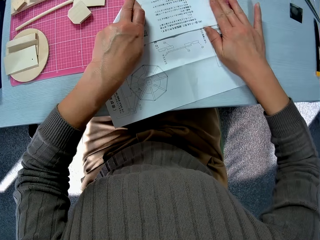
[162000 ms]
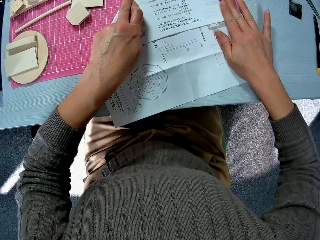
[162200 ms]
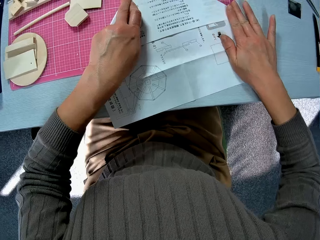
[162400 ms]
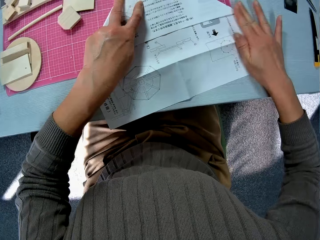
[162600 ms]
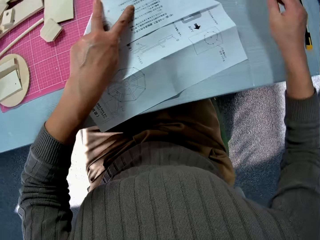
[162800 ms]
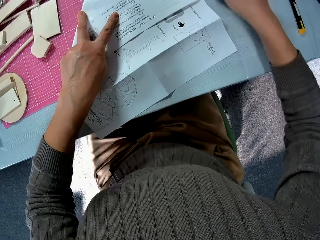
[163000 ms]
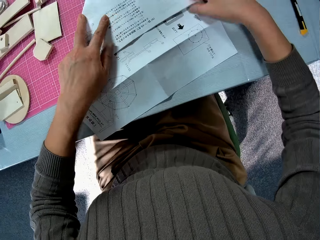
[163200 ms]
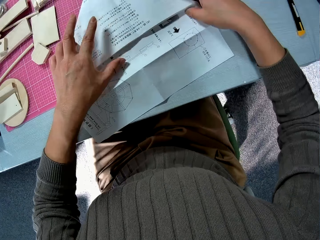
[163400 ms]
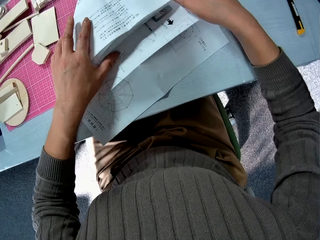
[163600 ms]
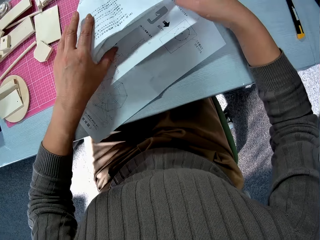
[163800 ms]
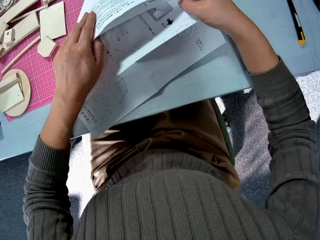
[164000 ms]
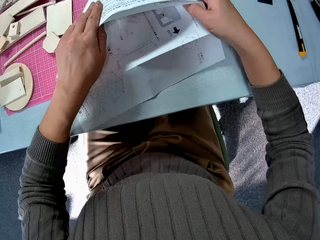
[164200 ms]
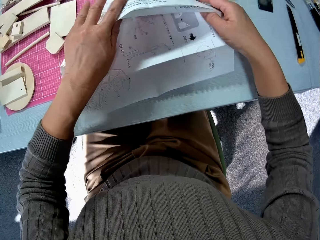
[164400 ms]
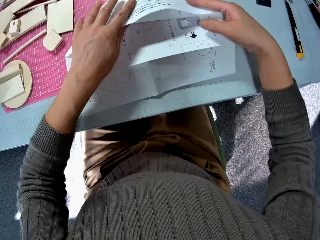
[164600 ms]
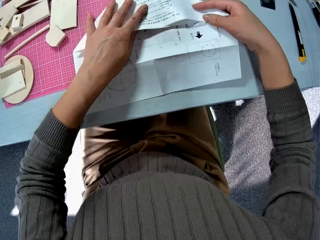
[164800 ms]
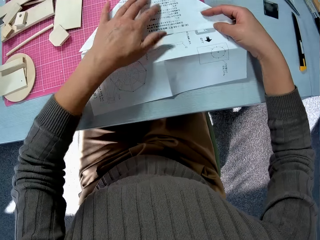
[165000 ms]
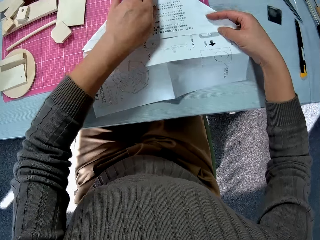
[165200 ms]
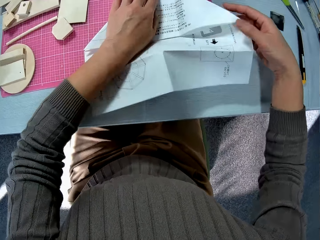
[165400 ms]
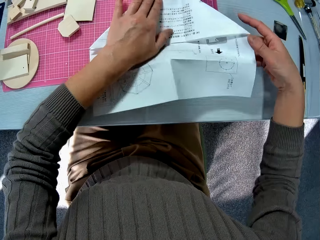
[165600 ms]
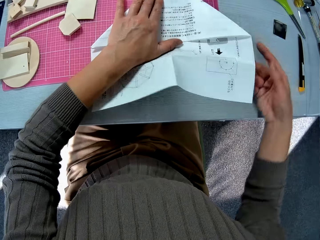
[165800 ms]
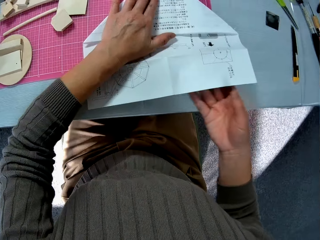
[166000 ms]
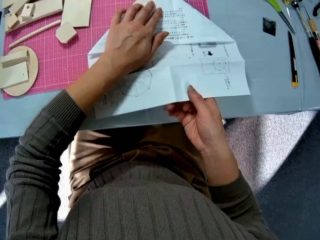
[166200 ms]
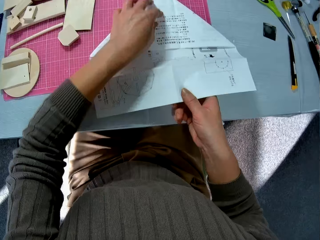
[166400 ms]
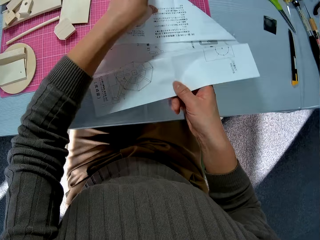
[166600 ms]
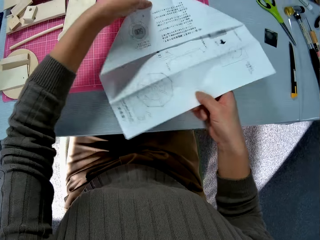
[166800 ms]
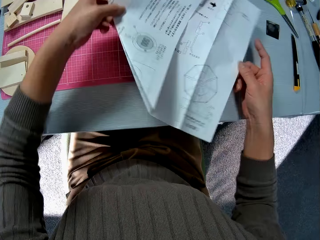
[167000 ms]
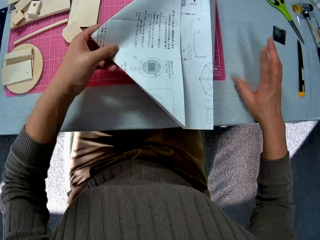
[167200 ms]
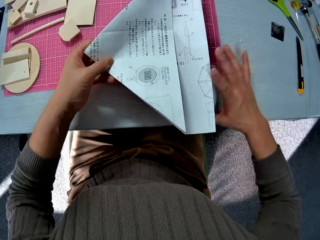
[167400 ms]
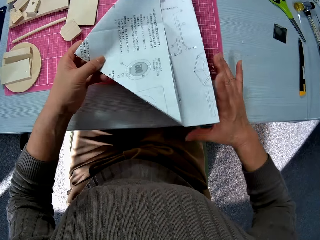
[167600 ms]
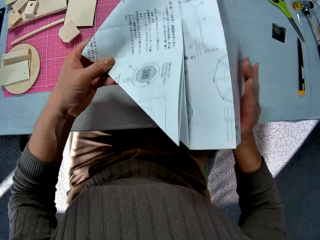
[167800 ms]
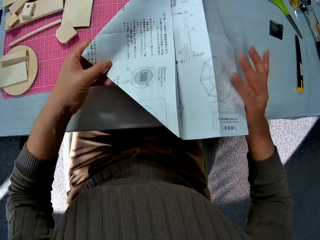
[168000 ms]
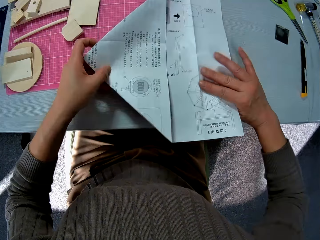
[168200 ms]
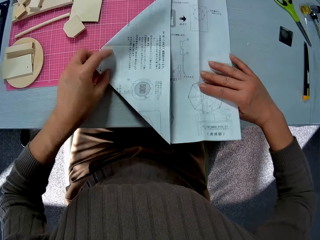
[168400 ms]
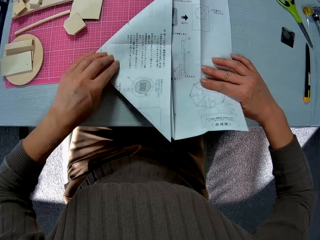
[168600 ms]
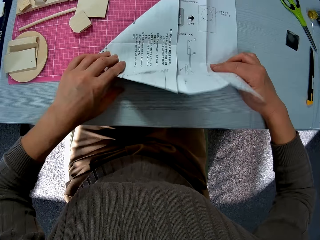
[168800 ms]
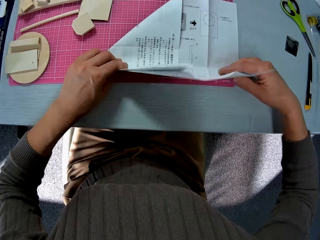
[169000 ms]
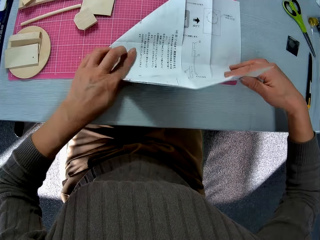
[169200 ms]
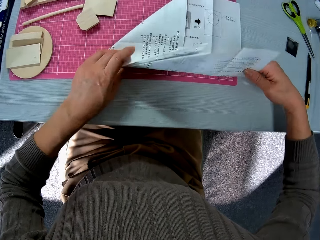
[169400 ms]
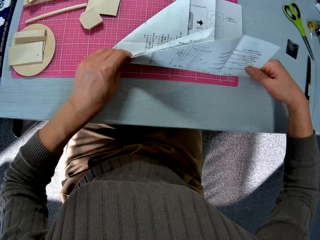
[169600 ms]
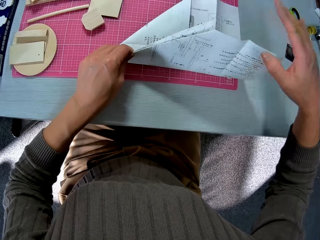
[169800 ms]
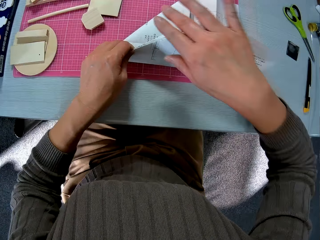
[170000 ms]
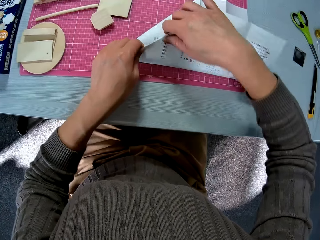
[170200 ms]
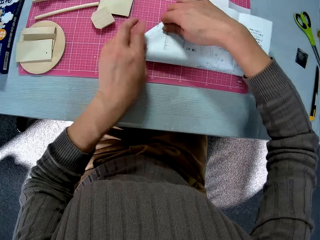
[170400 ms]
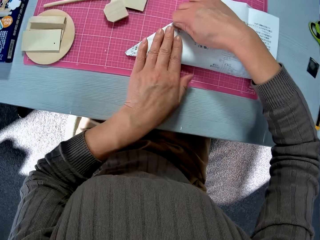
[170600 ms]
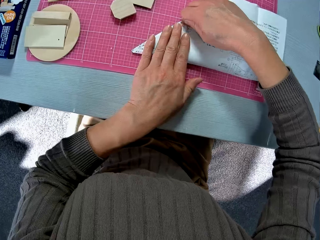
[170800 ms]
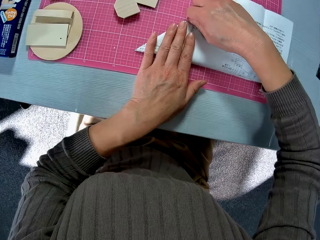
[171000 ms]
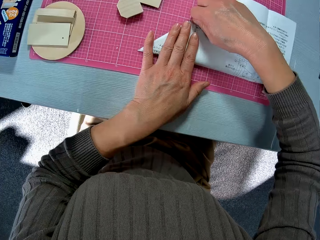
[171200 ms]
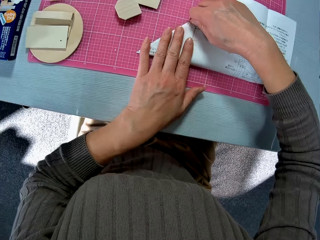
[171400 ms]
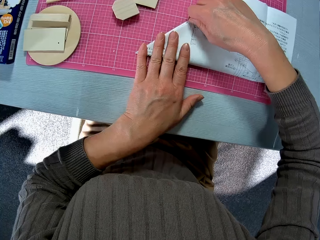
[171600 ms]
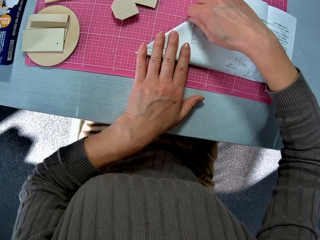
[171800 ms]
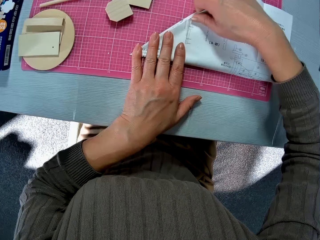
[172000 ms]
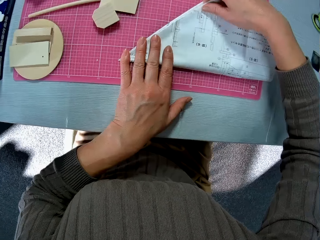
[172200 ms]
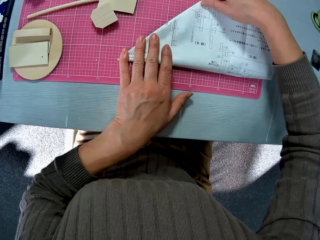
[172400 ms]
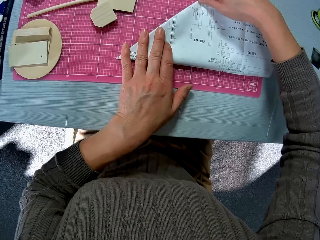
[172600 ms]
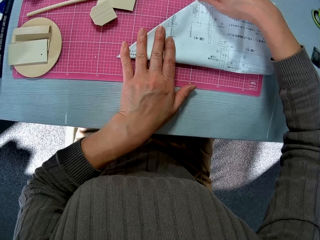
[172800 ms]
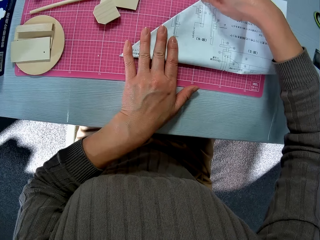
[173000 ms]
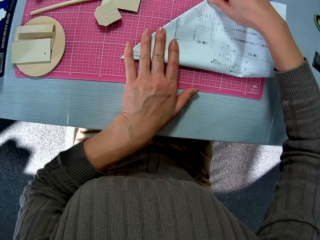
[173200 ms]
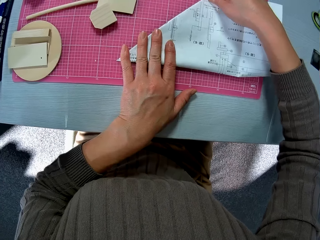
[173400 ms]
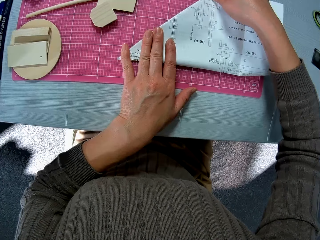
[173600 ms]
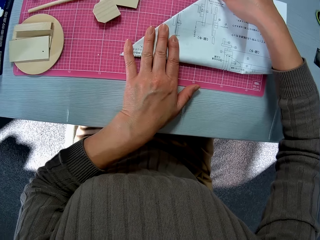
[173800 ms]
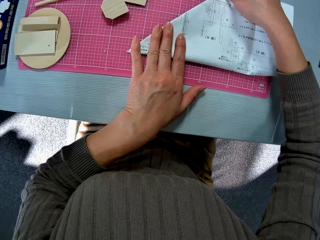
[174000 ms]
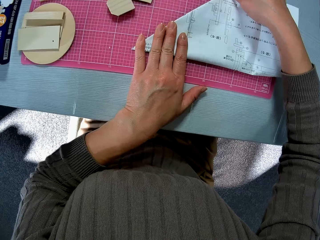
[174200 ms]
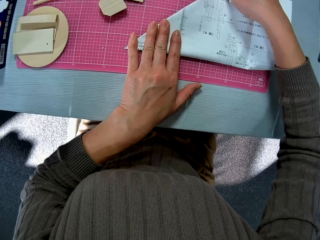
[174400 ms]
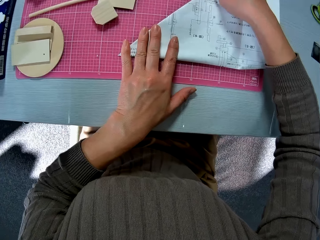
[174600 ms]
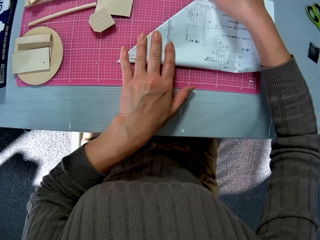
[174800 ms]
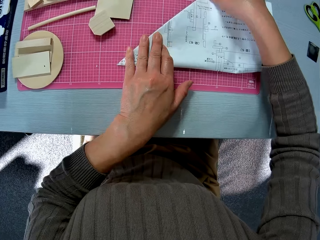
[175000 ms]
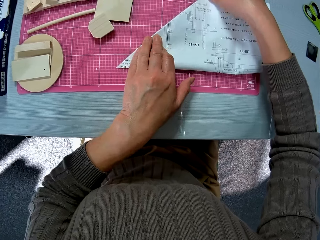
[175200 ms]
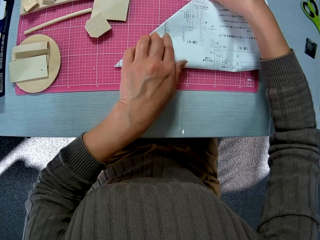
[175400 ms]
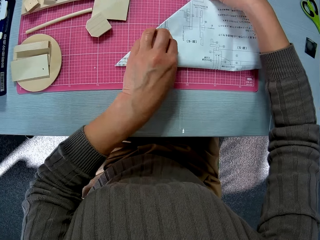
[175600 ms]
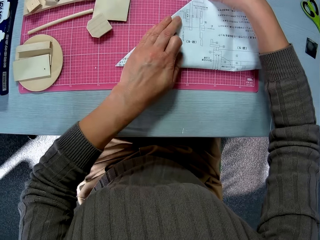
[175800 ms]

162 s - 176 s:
The camera wearer smoothens the manual or paper. They straighten the edges of the paper, flip the manual, fold the manual and smoothen the manual.

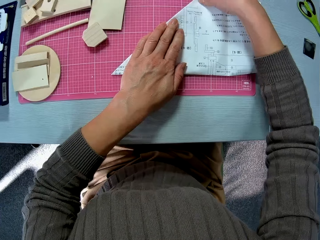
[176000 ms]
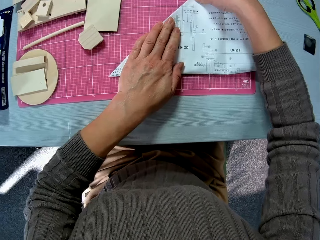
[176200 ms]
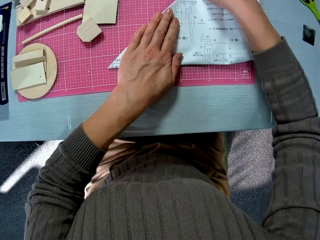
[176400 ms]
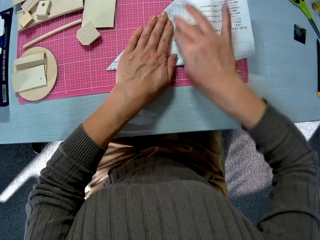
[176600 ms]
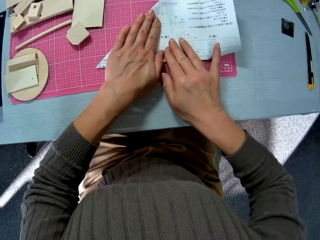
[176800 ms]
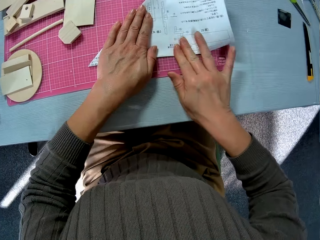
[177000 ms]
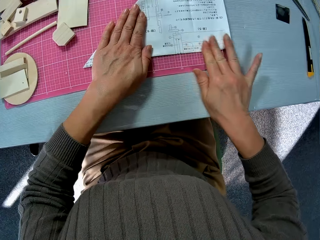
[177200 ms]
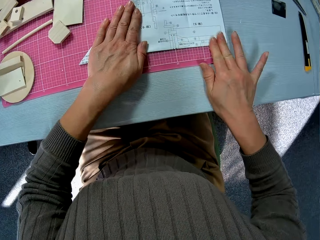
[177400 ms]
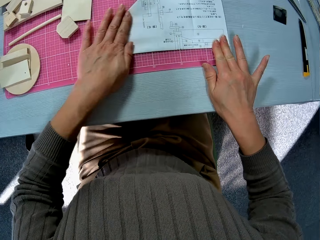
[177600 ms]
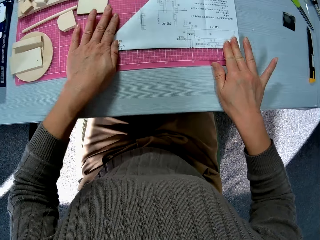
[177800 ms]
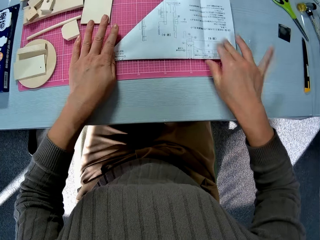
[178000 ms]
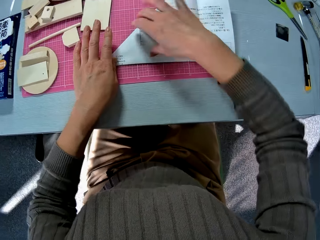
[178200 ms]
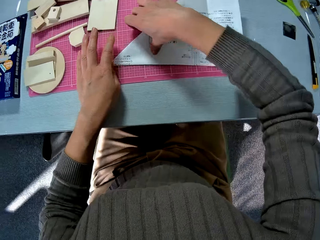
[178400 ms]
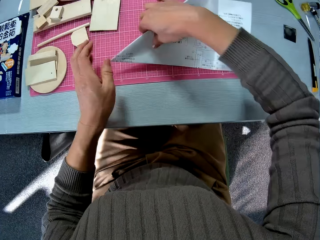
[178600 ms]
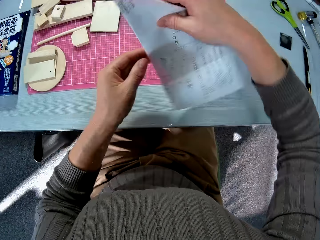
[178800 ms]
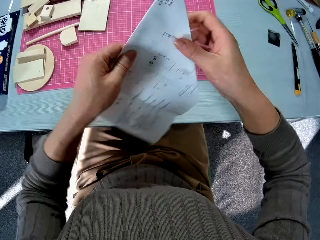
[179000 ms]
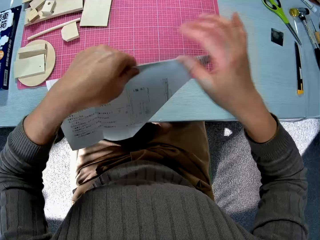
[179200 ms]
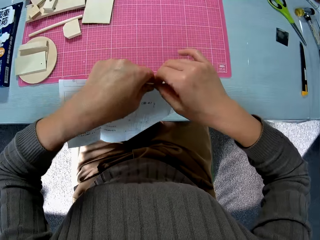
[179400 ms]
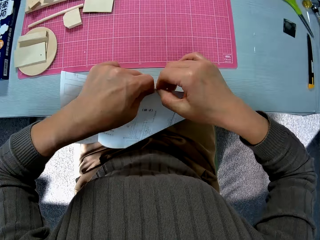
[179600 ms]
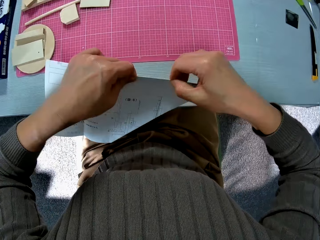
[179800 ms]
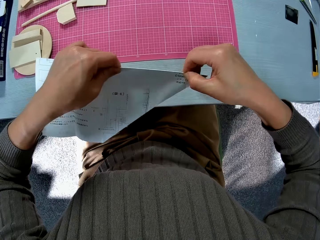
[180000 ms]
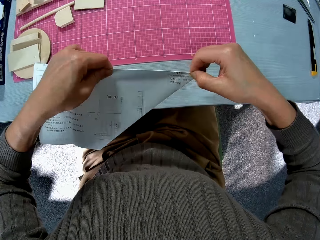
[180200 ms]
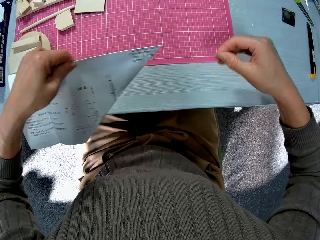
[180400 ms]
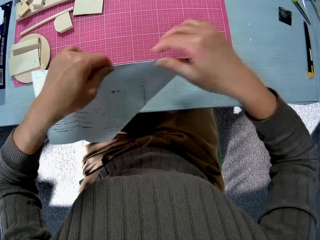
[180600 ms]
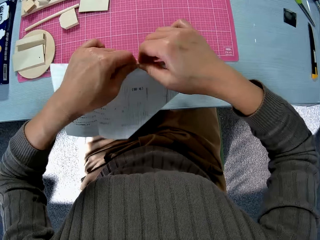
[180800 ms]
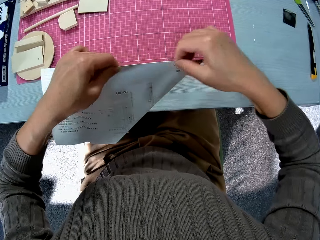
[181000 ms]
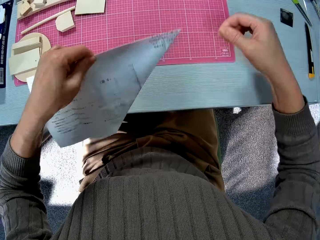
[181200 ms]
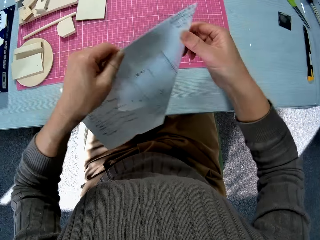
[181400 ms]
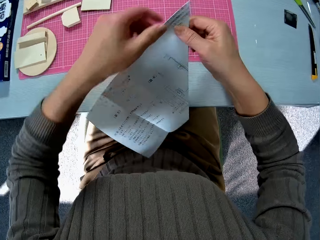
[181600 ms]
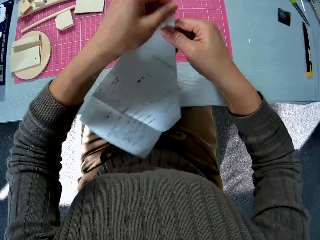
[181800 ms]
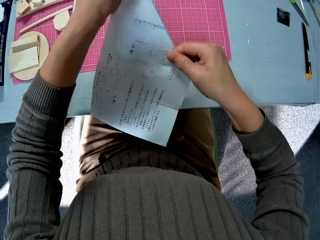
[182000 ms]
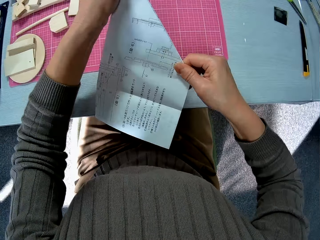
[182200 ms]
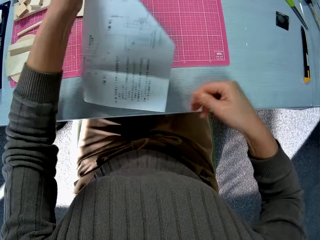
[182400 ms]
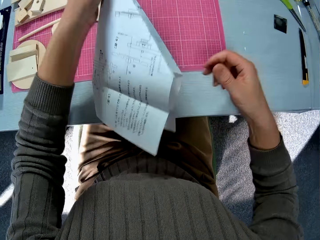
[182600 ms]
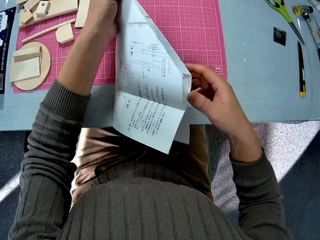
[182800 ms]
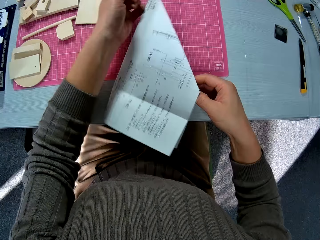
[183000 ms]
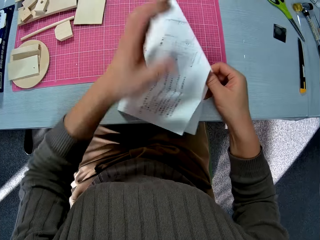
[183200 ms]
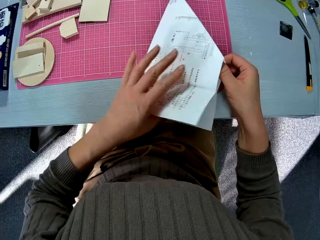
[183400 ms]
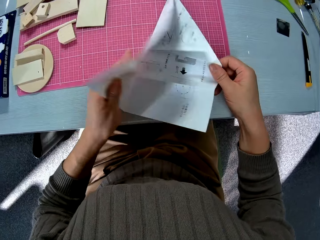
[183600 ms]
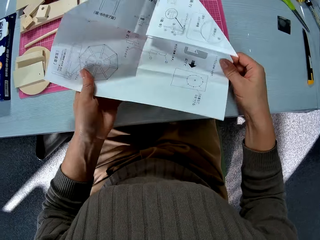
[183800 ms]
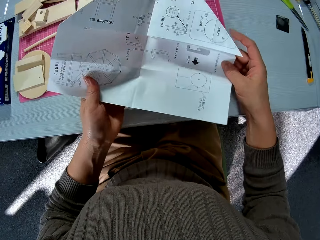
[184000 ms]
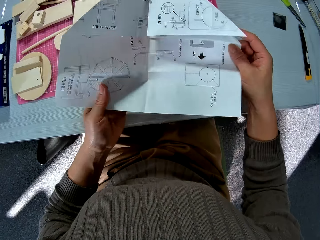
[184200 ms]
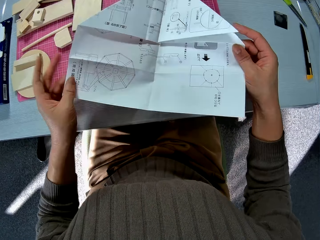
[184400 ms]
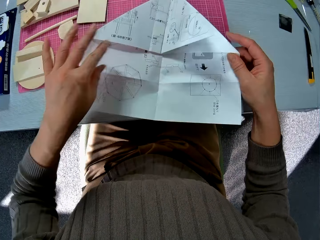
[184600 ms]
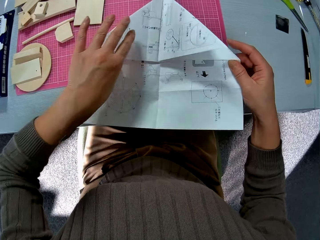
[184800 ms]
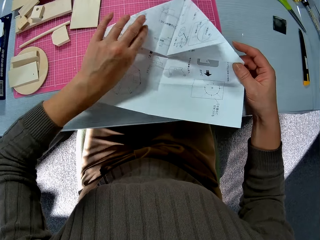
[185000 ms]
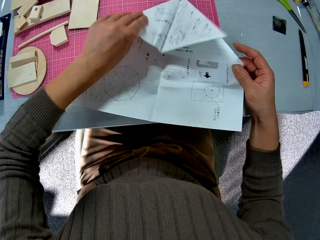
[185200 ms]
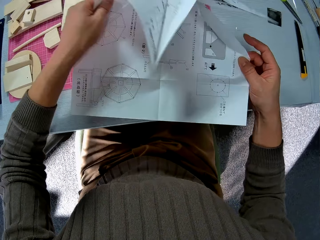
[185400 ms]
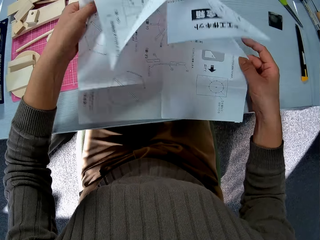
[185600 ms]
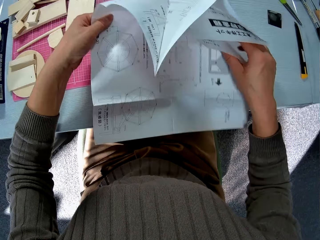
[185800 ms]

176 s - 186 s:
The camera wearer straightens the edges of the paper. They lift the manual, smoothen the manual, drop the manual and unfold the manual. They unfold the manual again.
